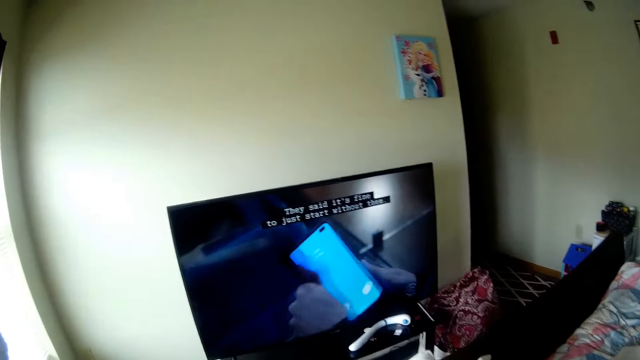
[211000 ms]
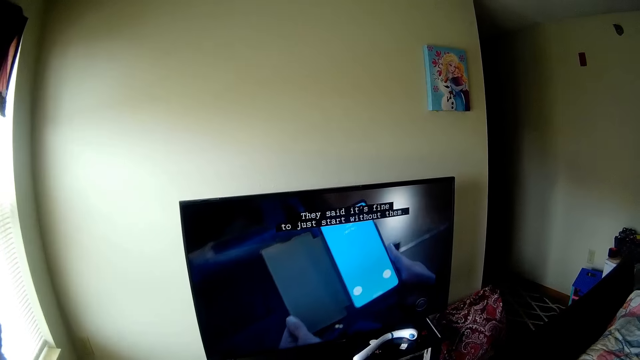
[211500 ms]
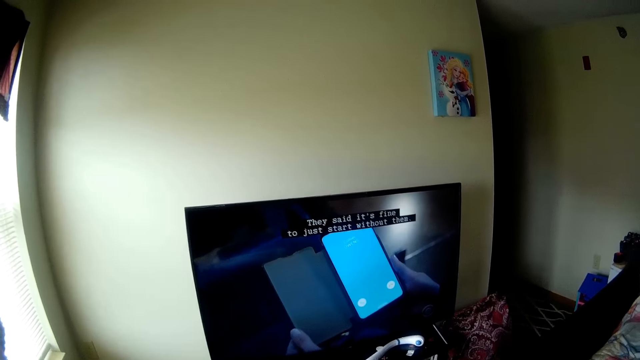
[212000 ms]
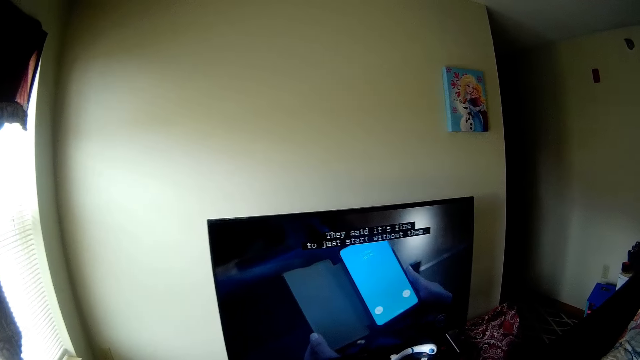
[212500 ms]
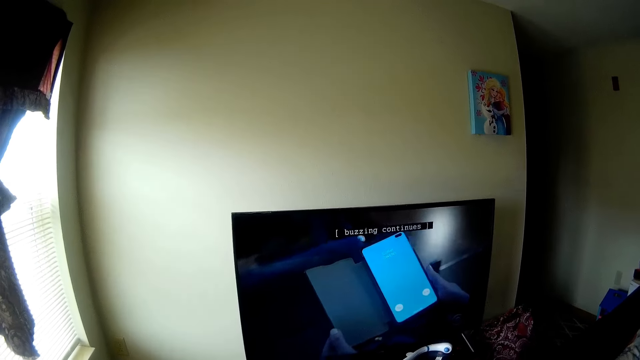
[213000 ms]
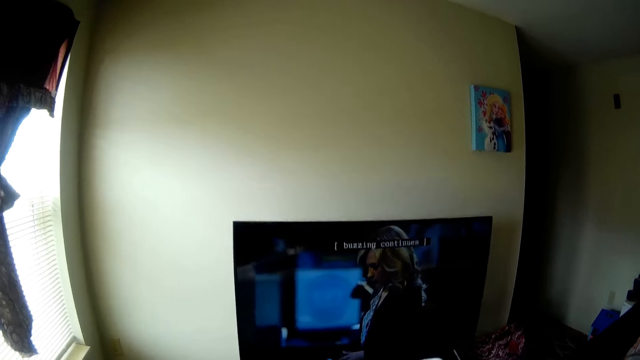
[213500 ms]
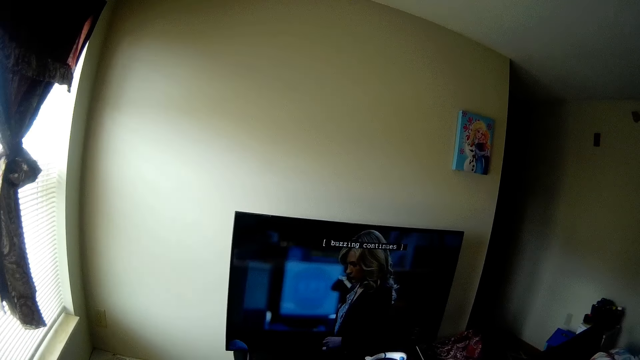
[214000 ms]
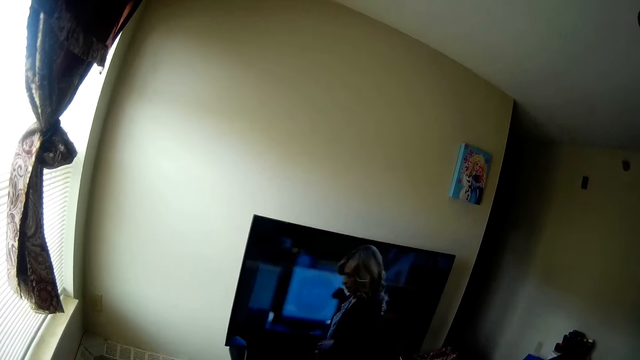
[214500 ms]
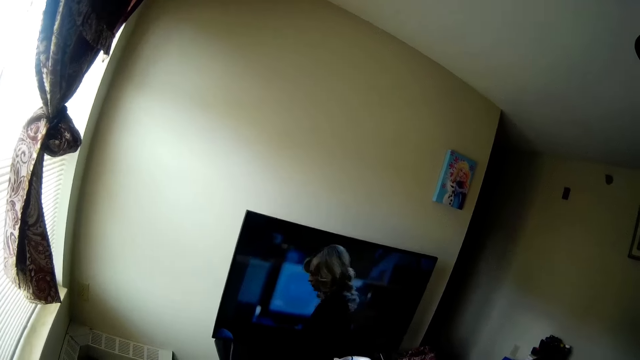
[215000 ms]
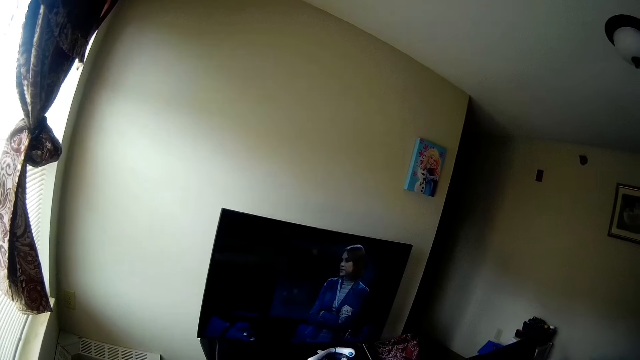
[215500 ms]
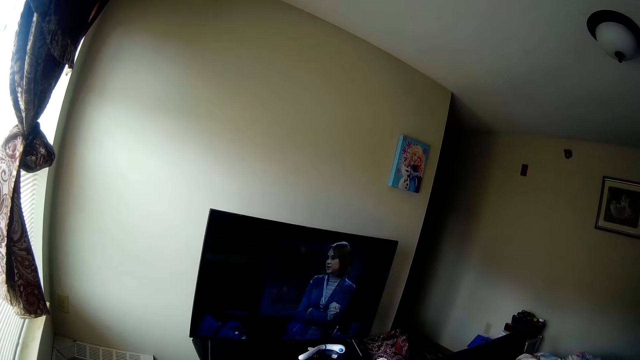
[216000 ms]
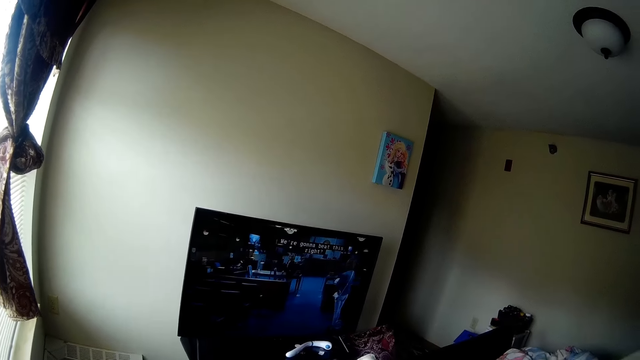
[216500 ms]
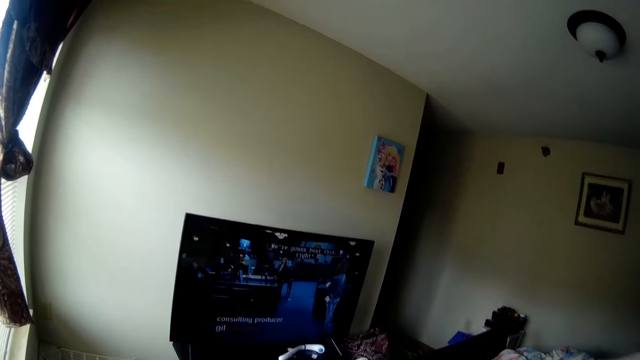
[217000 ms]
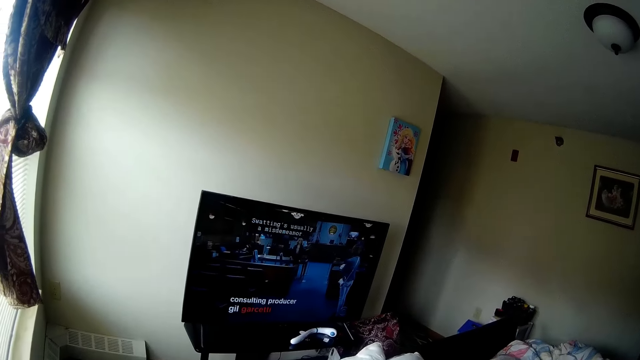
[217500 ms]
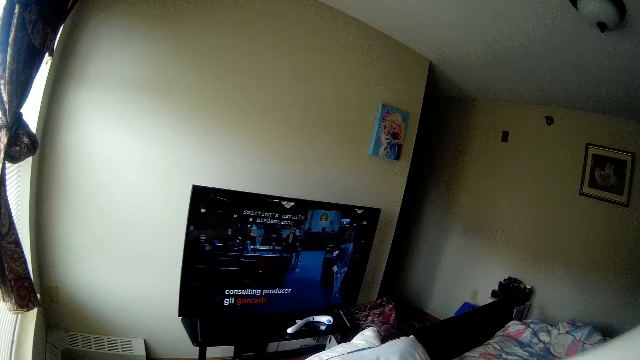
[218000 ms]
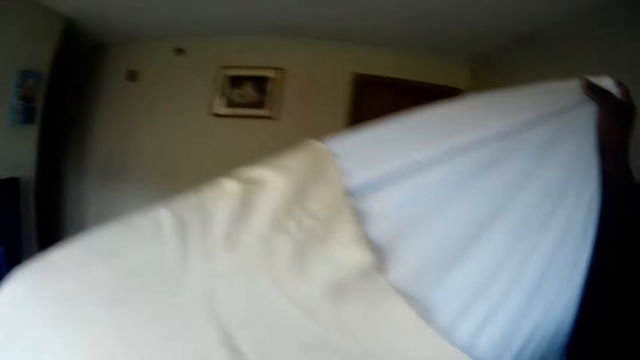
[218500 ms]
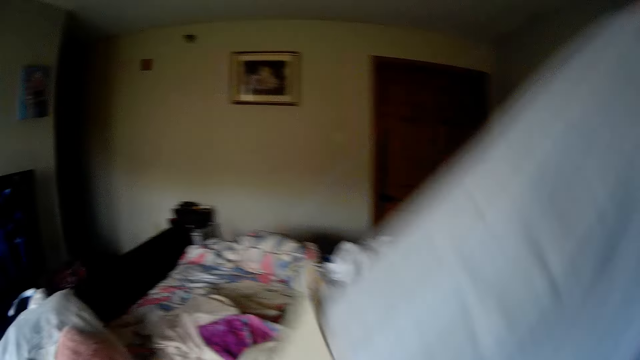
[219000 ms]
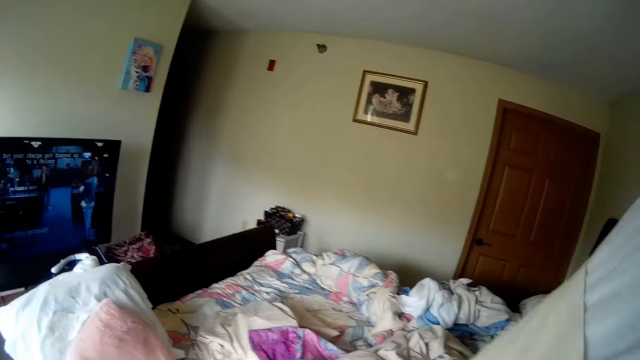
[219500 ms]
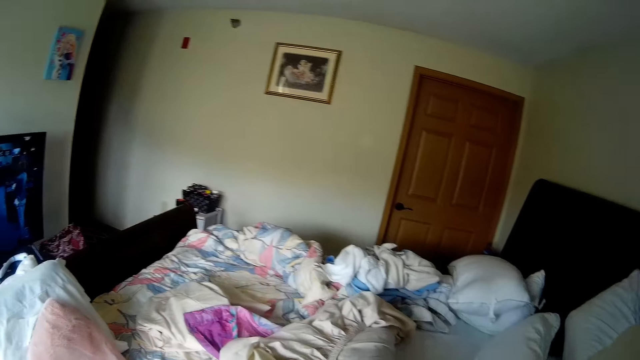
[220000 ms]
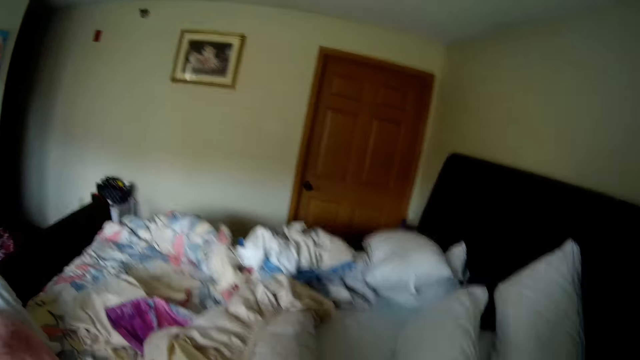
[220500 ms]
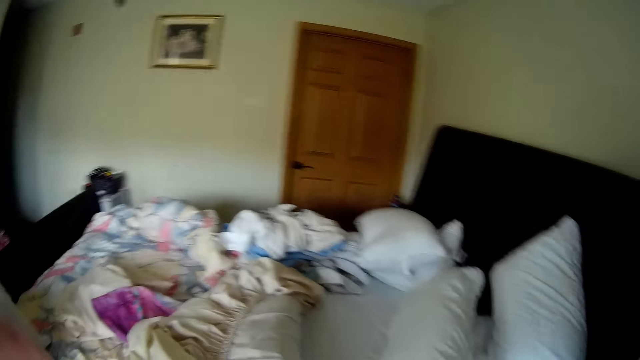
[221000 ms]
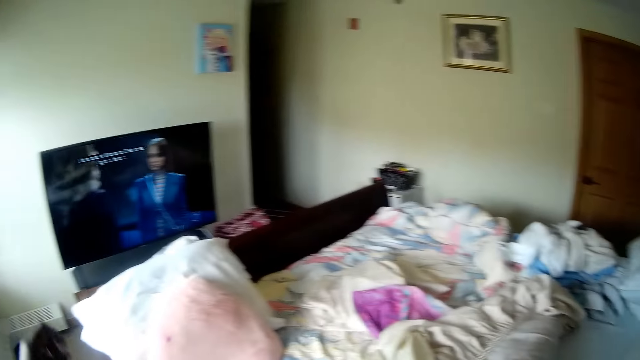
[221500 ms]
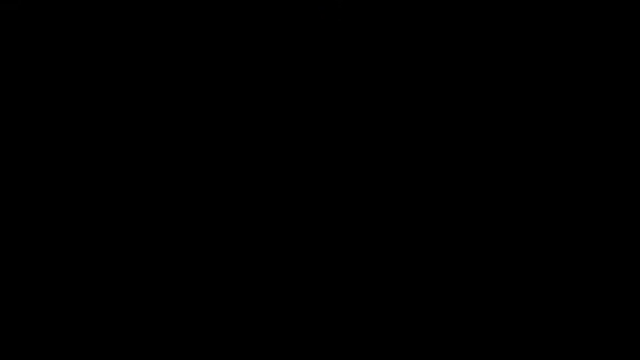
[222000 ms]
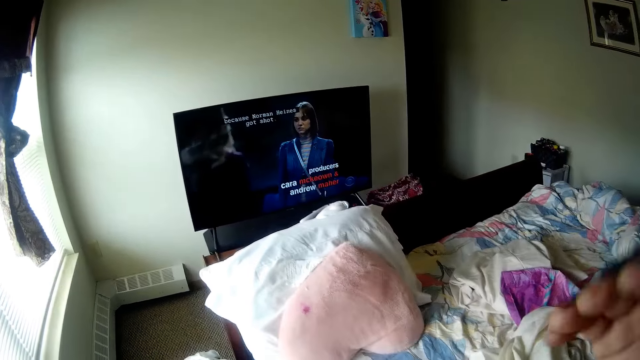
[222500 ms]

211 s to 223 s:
The camera wearer looks at the TV. She removes the pillowcase on a pillow with her left hand.

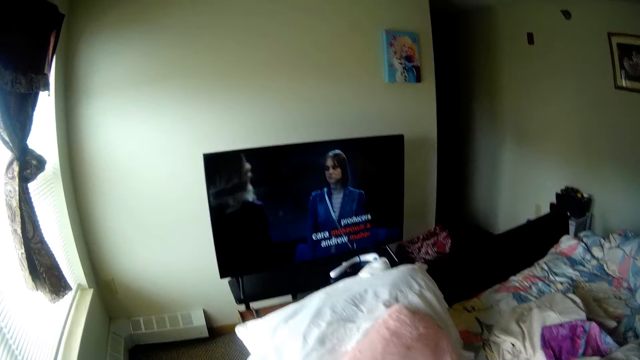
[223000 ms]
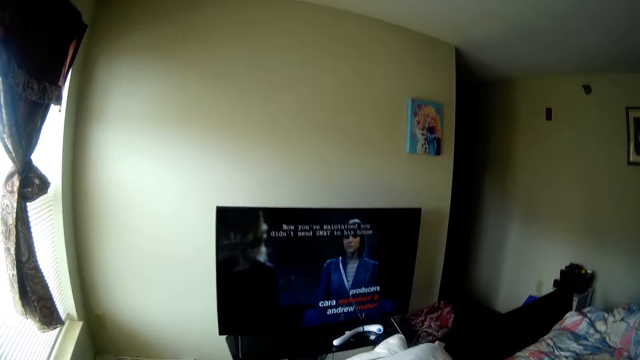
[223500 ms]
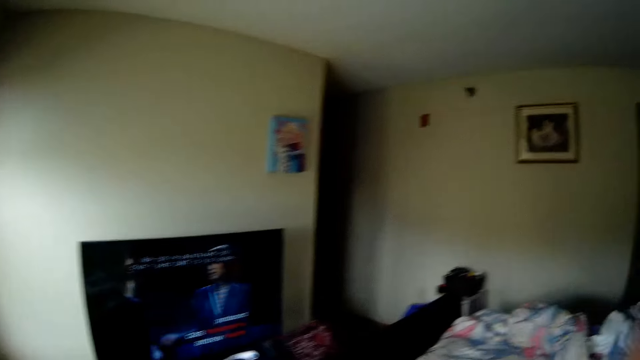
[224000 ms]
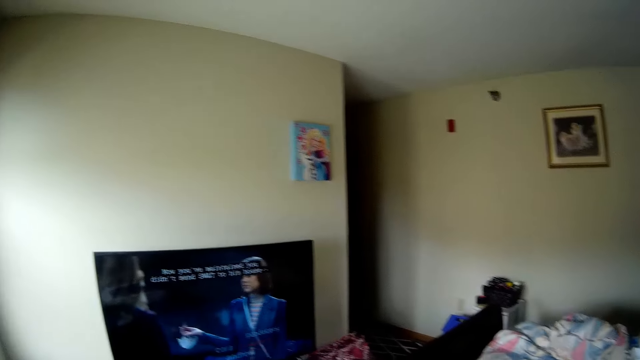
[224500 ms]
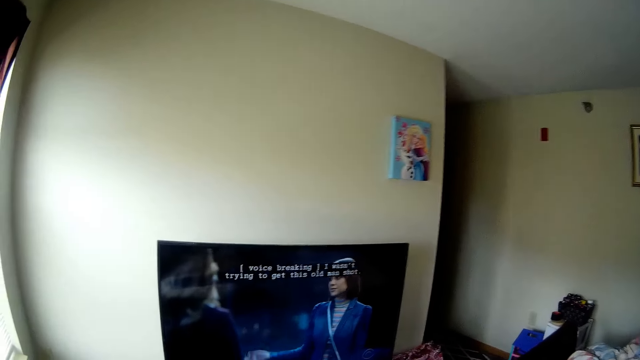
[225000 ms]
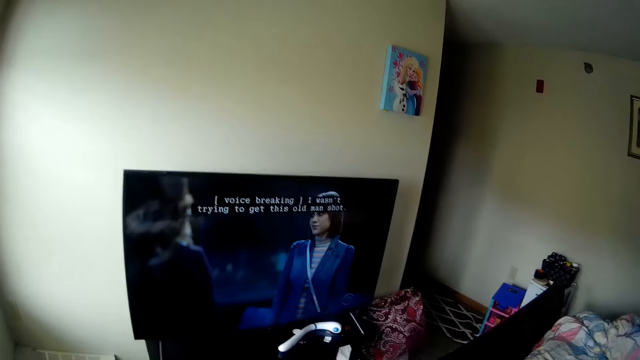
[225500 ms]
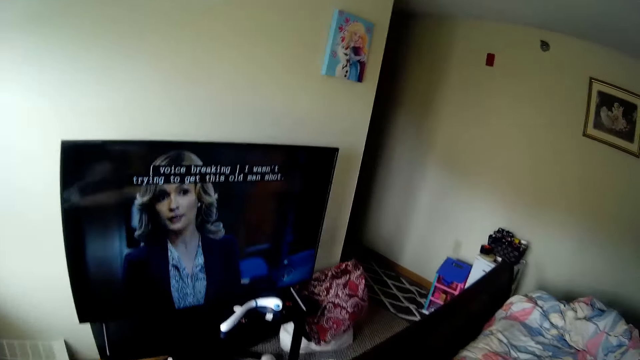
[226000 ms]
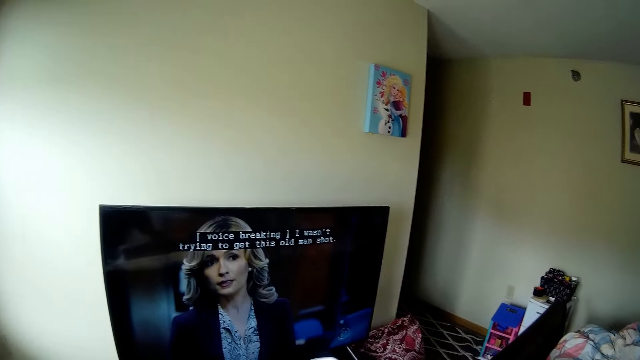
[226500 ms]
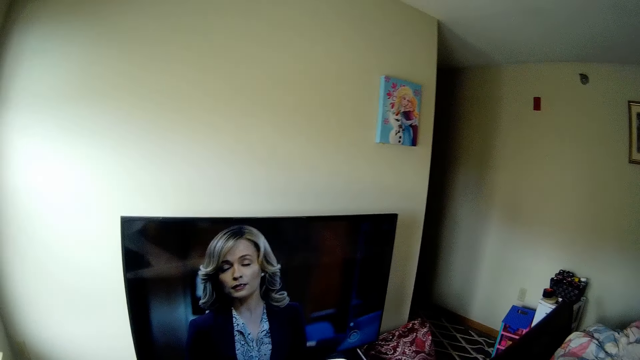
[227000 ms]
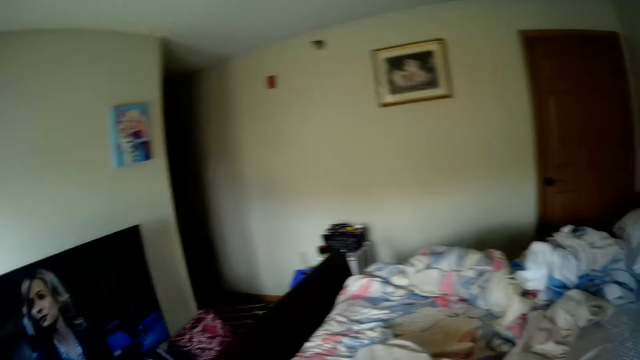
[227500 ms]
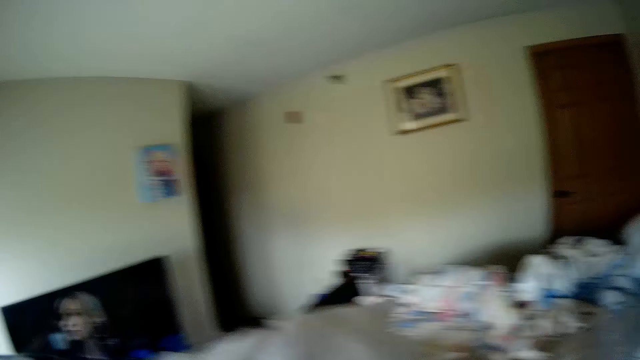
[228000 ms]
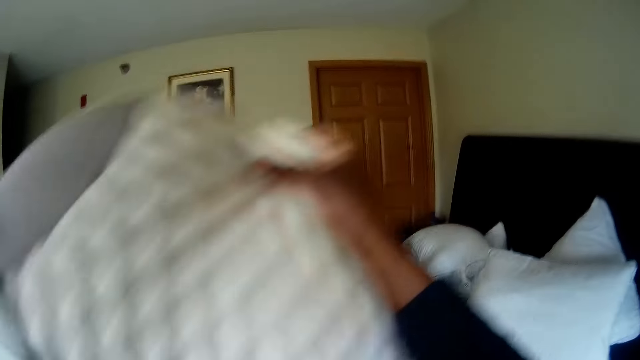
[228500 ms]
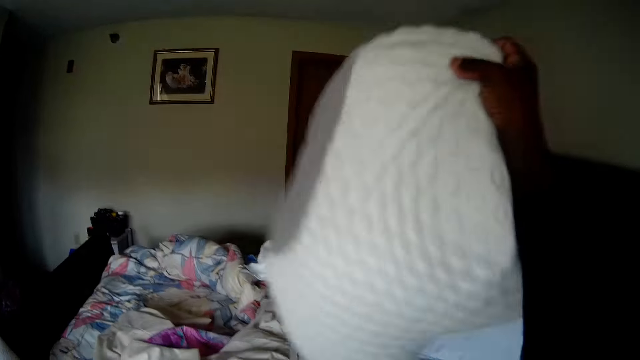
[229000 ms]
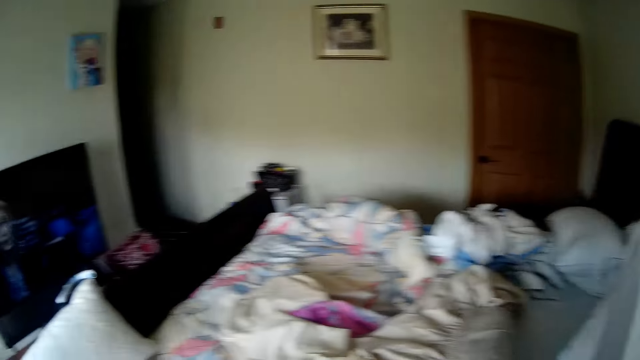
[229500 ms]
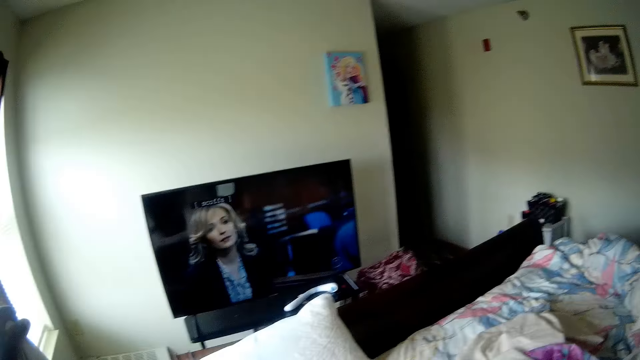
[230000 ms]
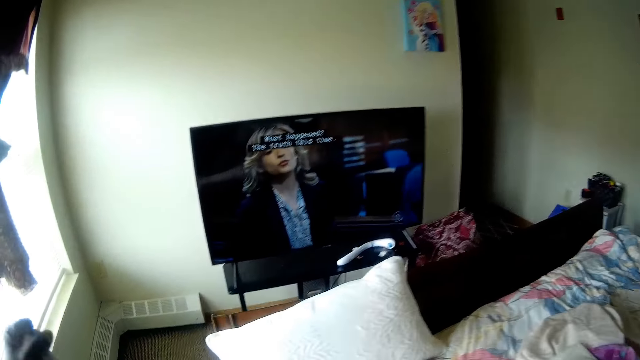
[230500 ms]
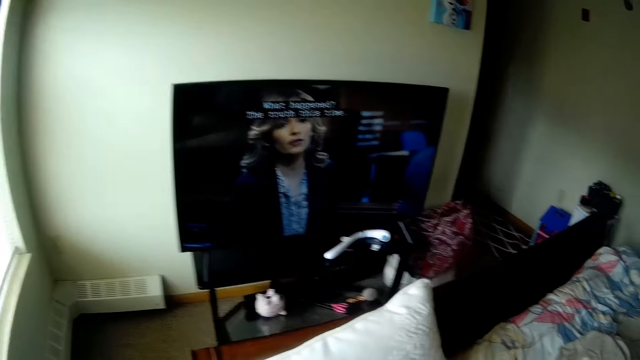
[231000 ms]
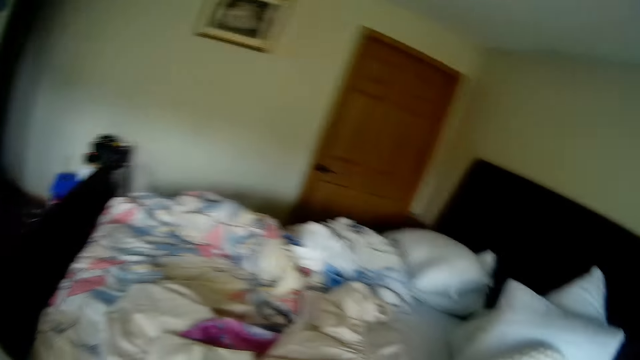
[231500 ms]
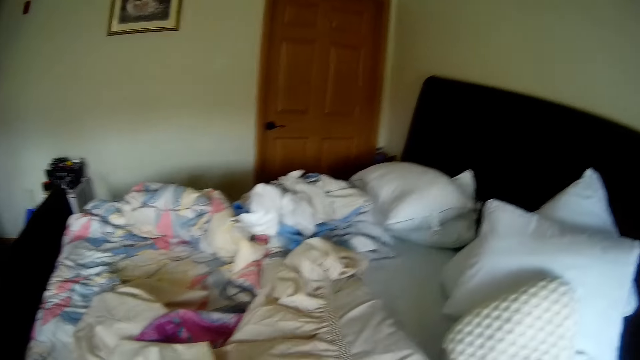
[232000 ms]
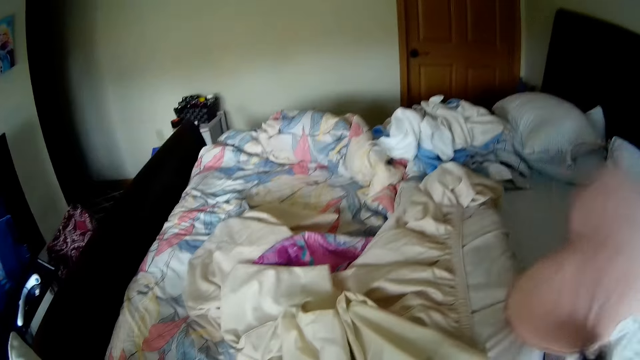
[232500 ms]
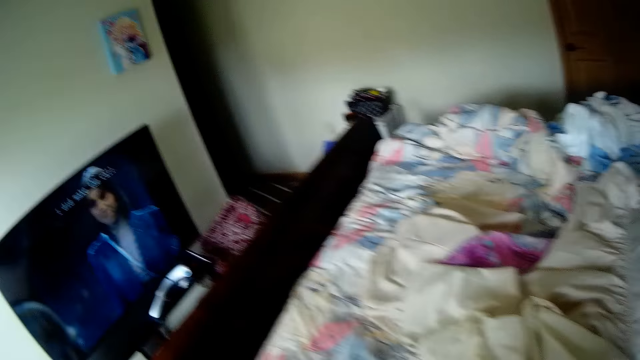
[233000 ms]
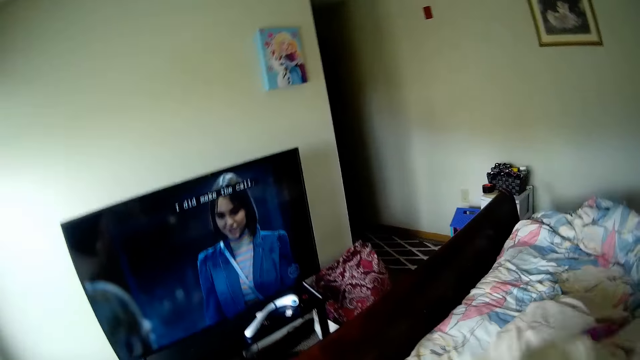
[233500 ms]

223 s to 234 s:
The camera wearer removes the pillowcase on a pillow with her left hand. She drops the pillow on the bed with her right hand. She moves a pillow on the bed with her right hand.
